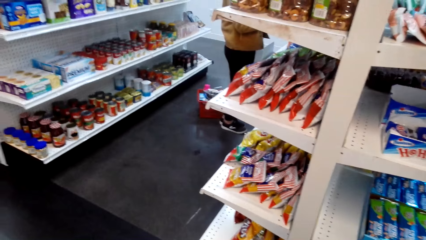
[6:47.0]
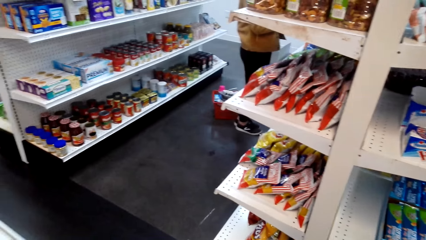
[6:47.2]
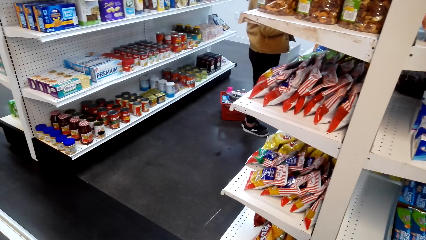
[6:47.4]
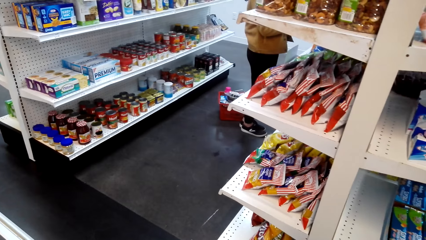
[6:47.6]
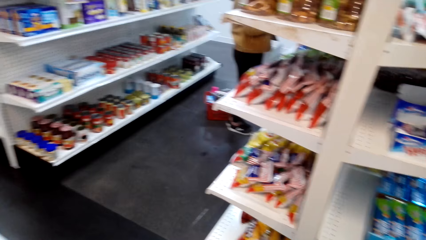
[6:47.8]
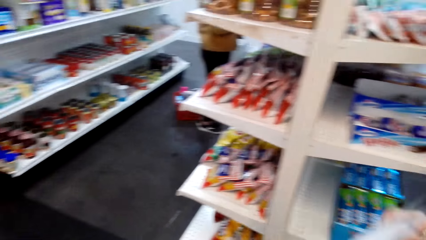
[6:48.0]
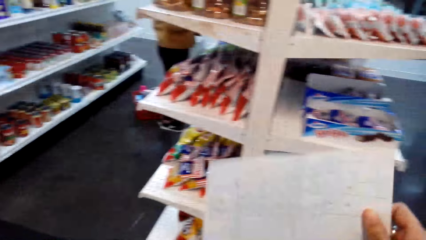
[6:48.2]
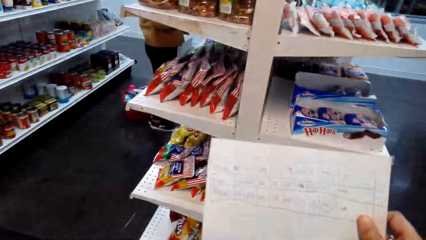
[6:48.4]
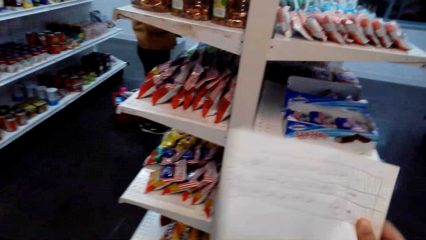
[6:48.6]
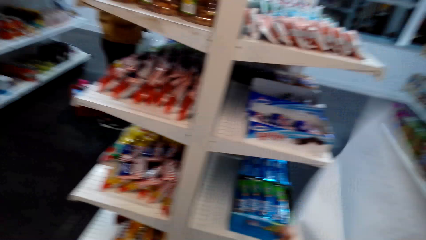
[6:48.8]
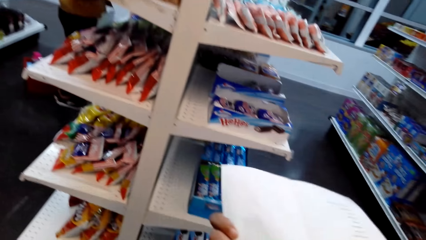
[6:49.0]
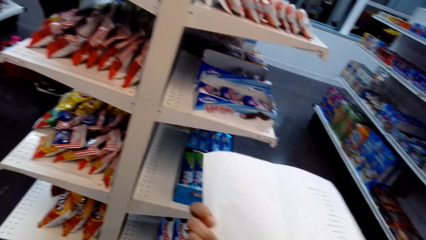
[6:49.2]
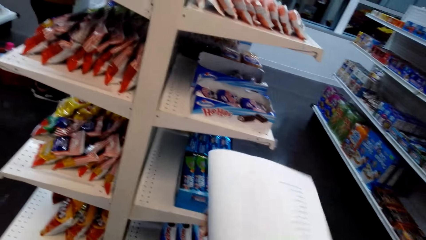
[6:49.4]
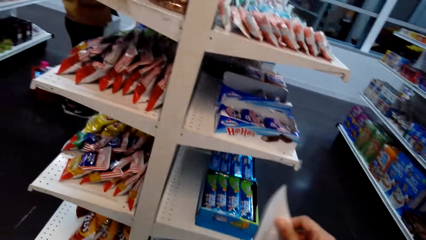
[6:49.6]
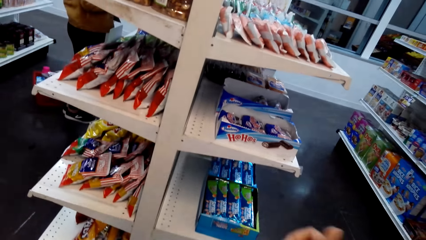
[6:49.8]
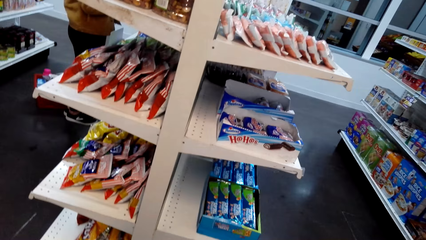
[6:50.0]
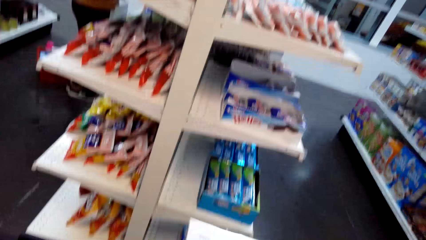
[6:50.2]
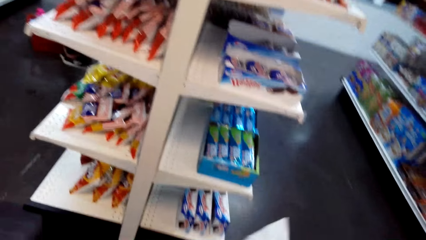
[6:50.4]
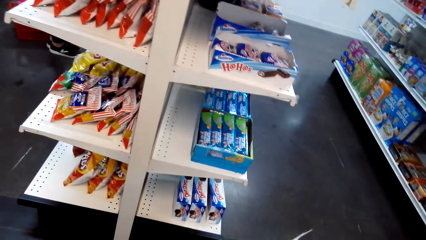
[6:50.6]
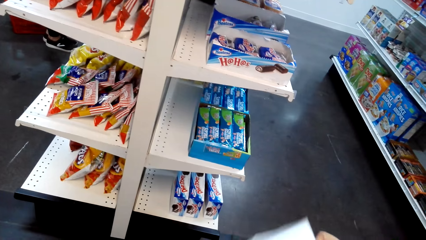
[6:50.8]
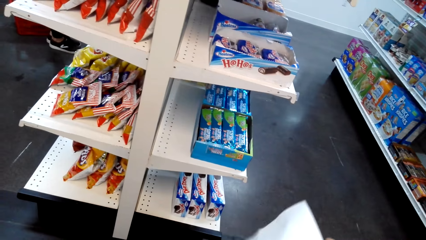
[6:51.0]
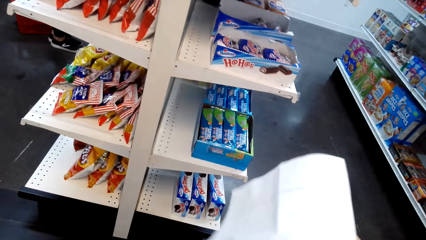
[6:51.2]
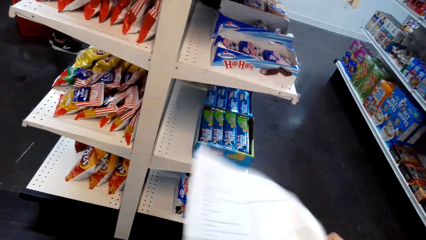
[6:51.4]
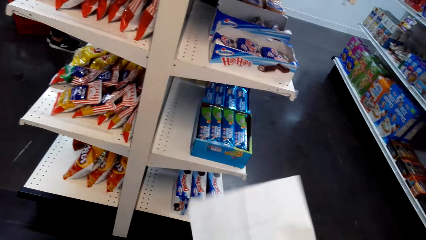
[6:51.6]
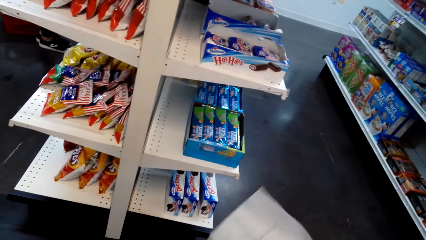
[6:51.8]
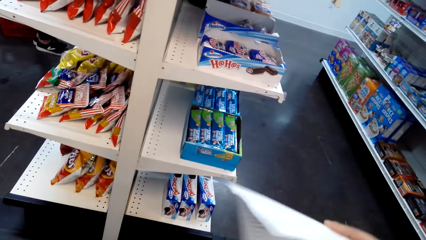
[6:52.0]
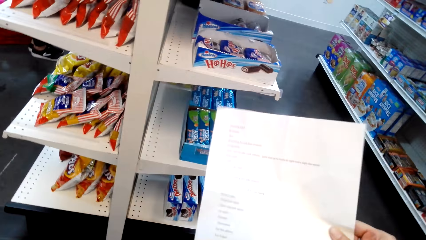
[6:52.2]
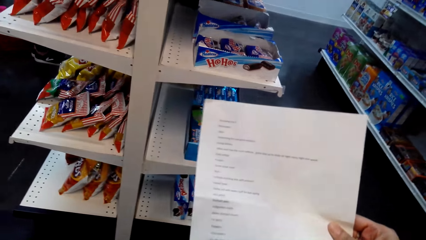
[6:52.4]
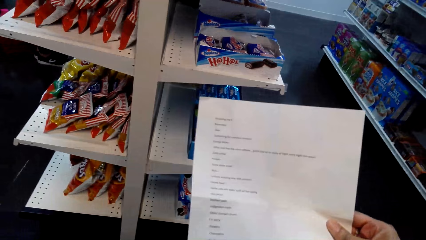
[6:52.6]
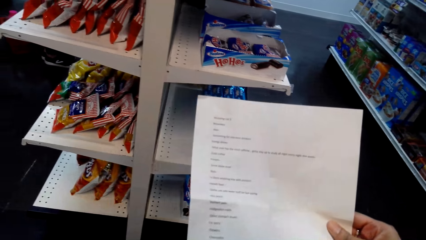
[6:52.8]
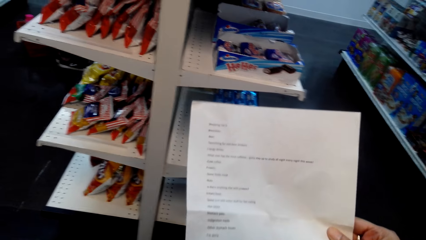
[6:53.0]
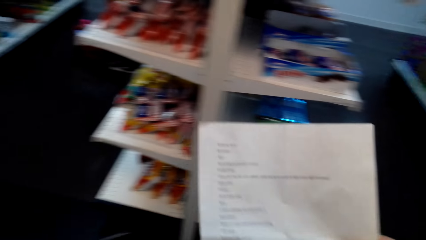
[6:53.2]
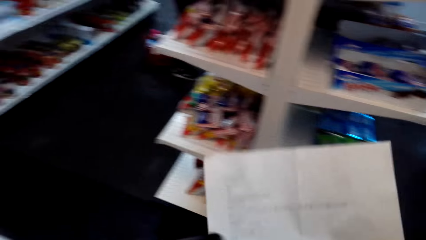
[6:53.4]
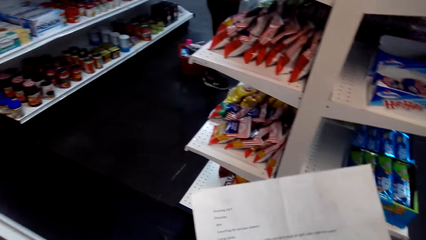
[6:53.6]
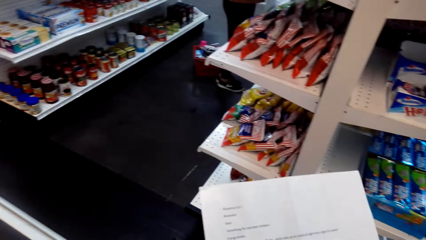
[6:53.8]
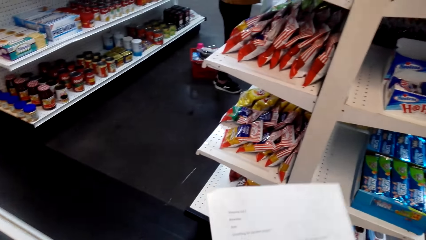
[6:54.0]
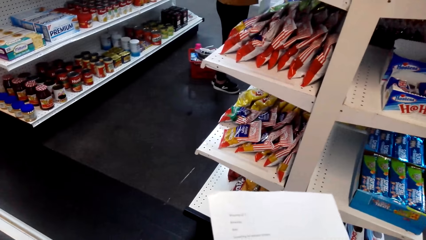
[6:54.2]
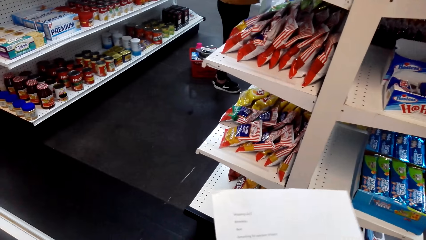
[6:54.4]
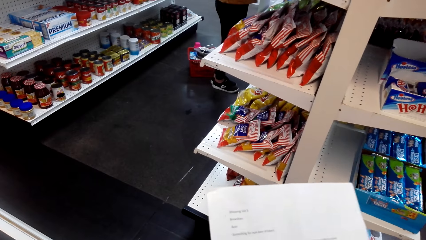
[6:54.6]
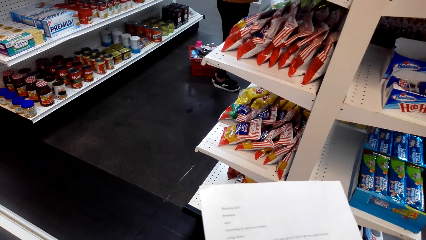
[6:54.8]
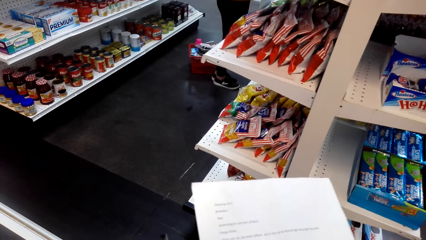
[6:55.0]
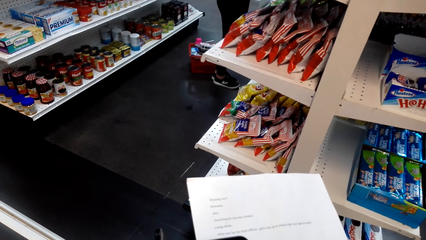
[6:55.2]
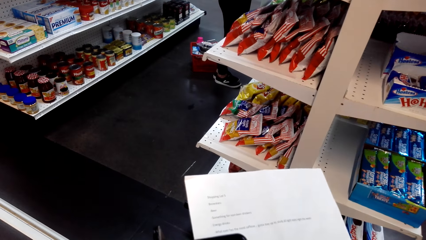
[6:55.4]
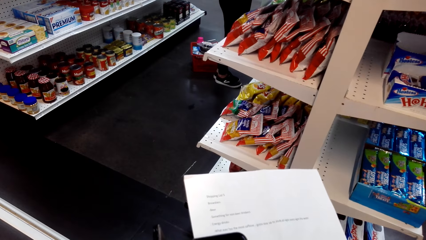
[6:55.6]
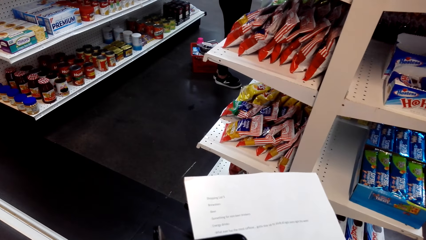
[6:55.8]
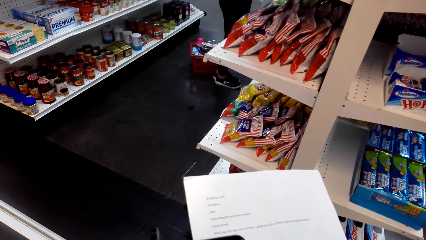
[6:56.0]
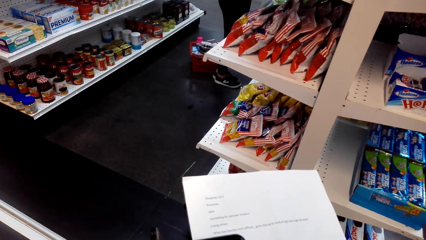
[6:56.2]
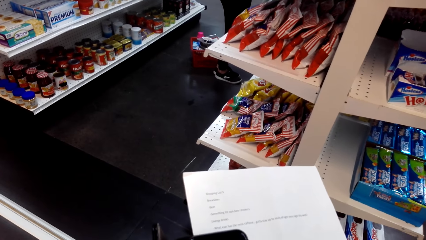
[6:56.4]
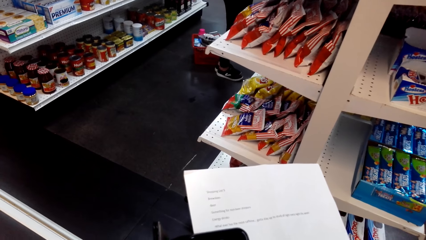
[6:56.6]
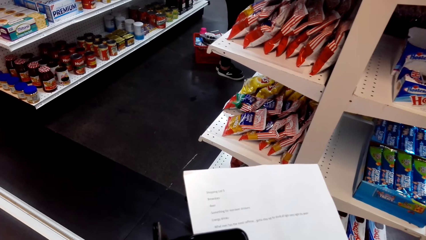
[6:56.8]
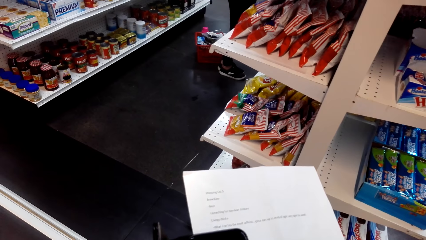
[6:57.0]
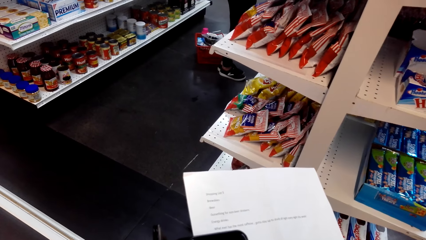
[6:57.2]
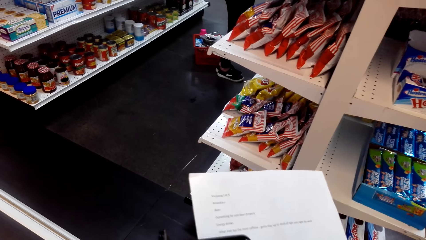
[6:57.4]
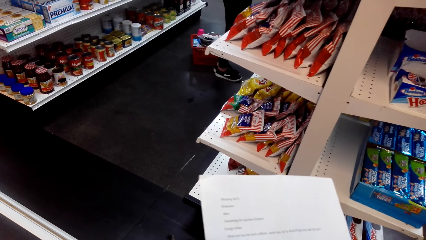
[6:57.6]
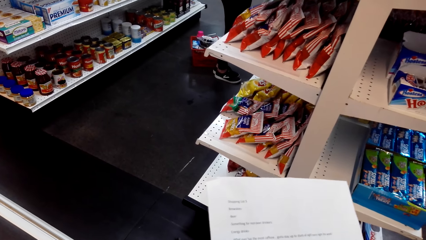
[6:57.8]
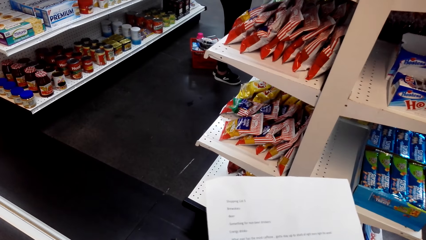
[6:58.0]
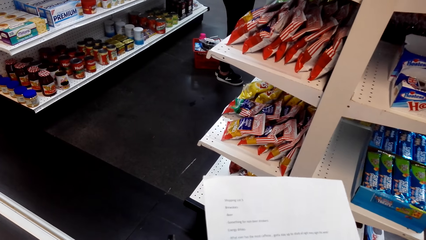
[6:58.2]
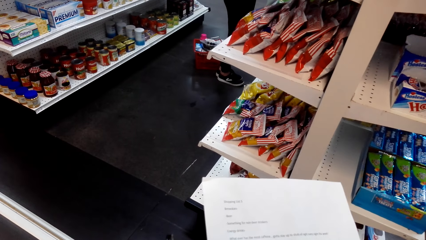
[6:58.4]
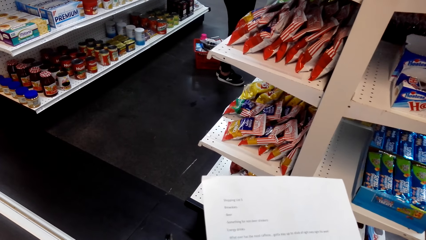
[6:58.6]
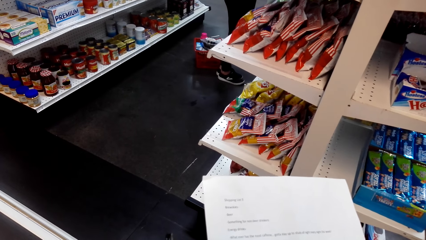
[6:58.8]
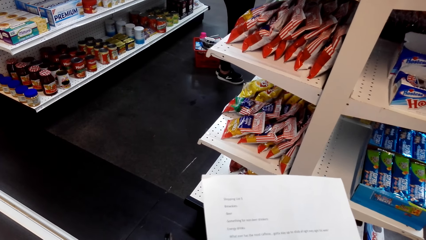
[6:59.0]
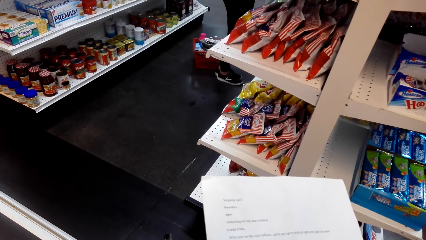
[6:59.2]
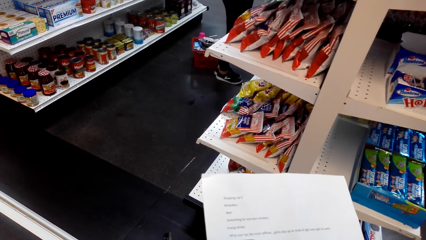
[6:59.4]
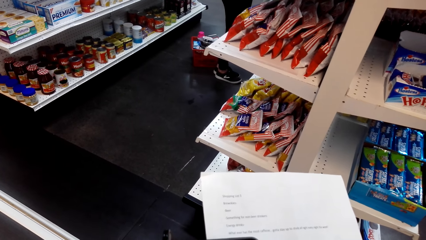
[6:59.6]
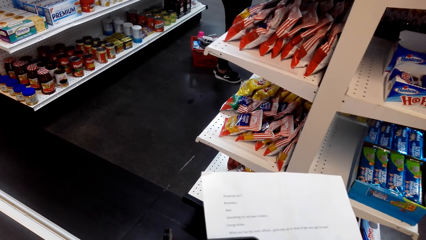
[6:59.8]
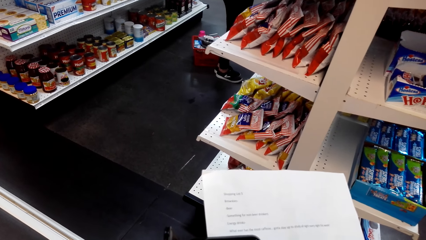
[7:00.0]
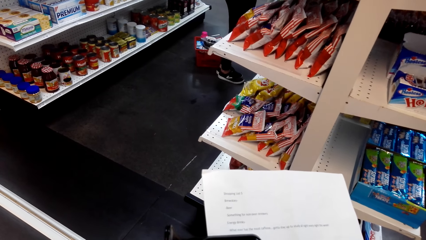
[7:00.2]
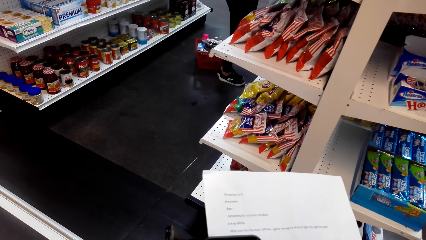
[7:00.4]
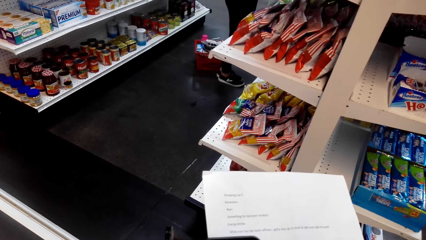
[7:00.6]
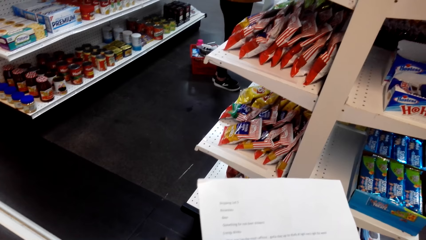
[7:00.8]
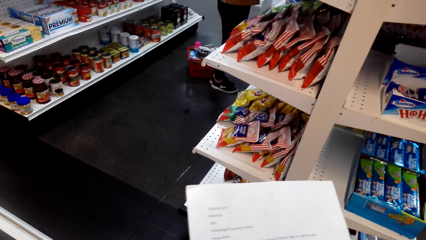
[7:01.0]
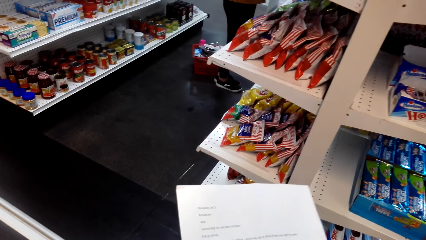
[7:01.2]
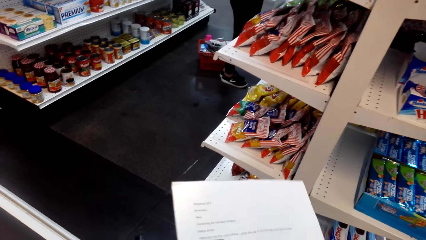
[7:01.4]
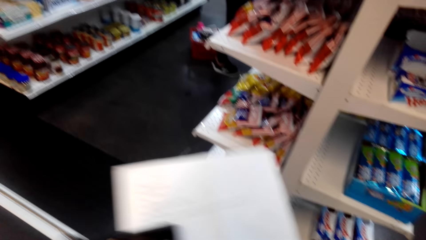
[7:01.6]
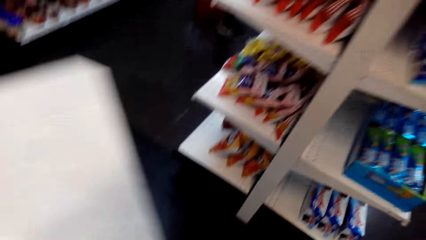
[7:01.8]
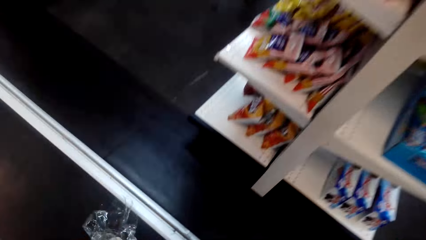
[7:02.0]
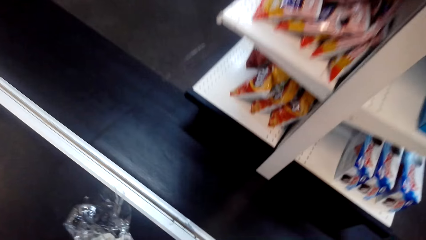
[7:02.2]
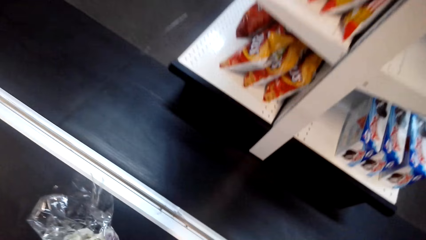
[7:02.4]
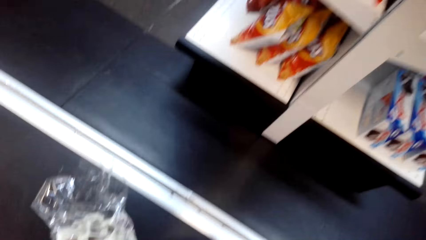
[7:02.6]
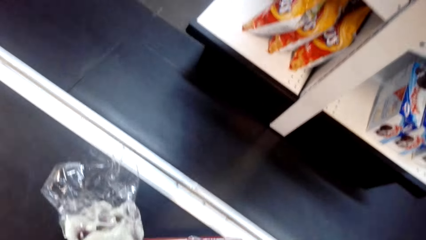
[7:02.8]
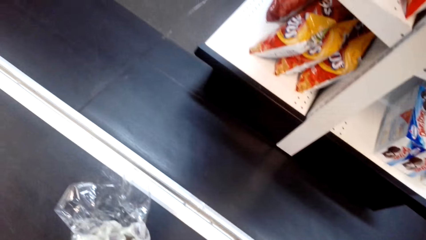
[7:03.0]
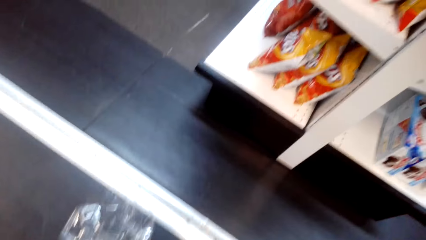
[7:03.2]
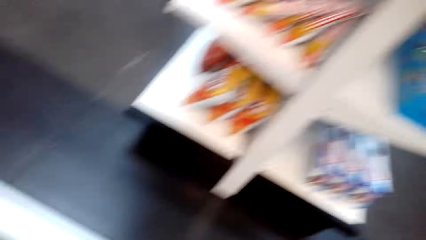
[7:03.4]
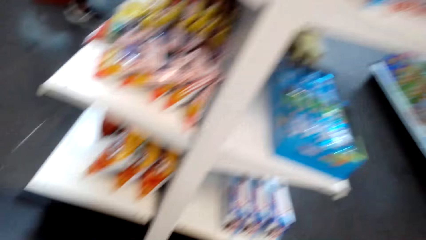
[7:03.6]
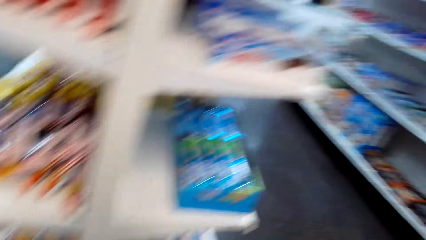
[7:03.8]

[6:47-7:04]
The camera wearer reads the paper.
